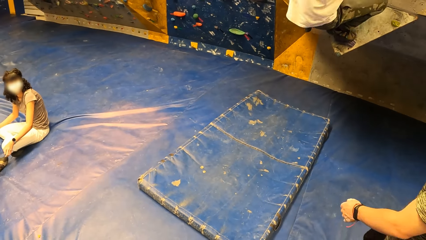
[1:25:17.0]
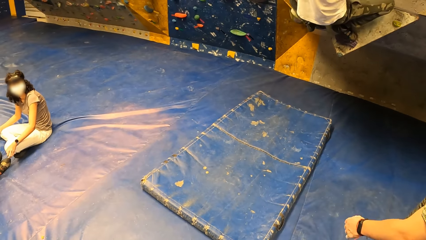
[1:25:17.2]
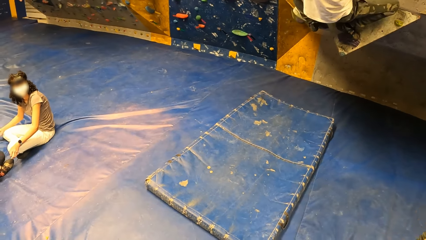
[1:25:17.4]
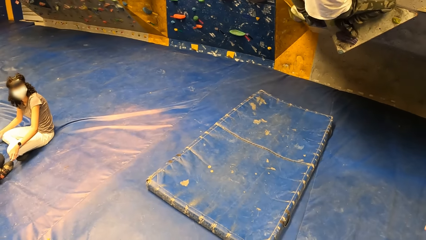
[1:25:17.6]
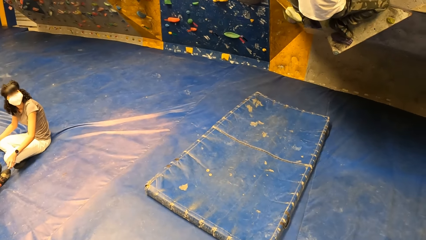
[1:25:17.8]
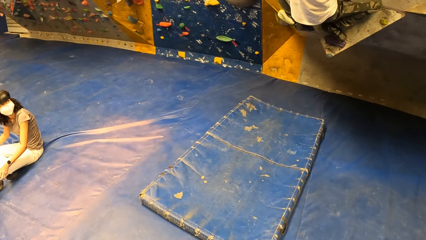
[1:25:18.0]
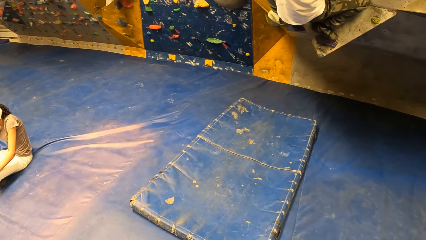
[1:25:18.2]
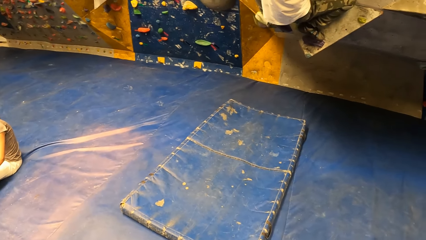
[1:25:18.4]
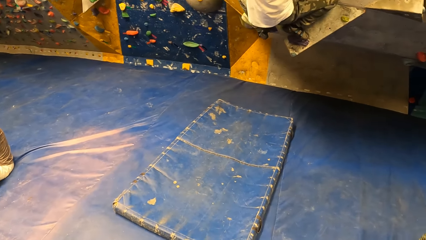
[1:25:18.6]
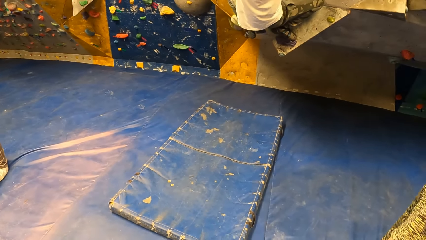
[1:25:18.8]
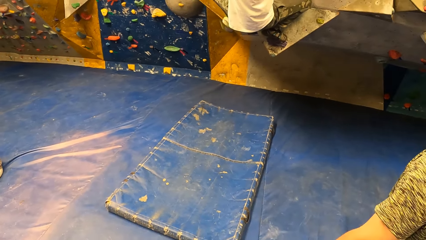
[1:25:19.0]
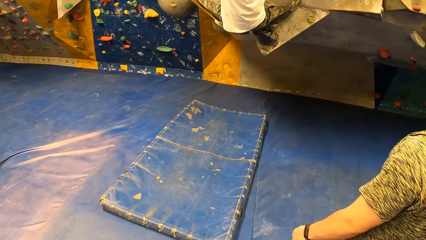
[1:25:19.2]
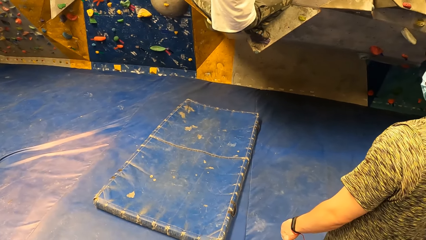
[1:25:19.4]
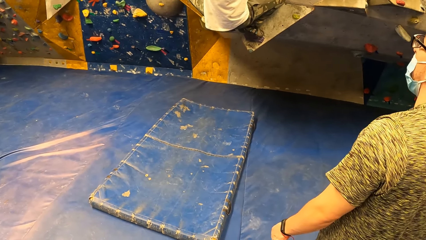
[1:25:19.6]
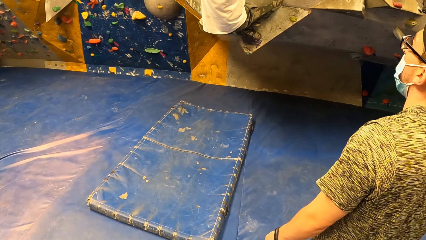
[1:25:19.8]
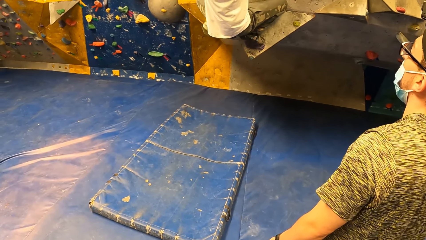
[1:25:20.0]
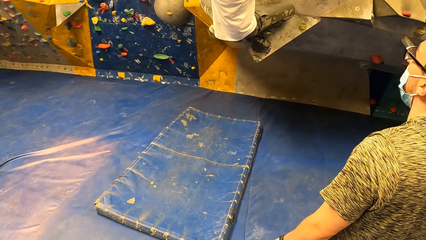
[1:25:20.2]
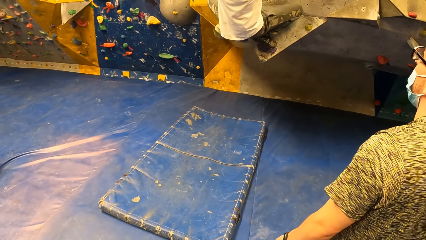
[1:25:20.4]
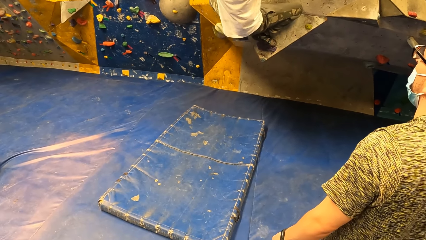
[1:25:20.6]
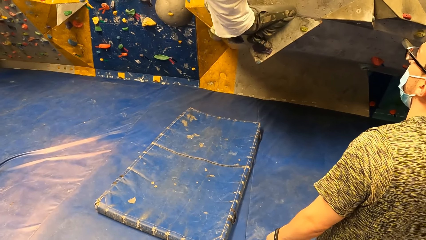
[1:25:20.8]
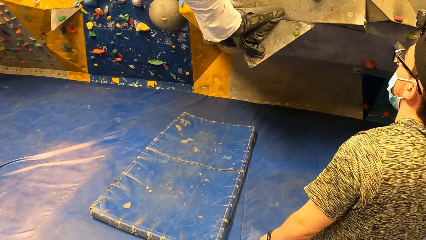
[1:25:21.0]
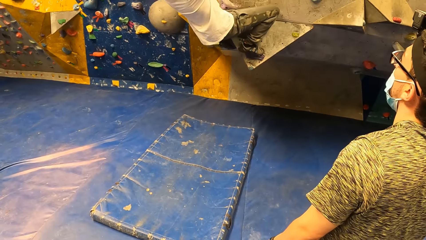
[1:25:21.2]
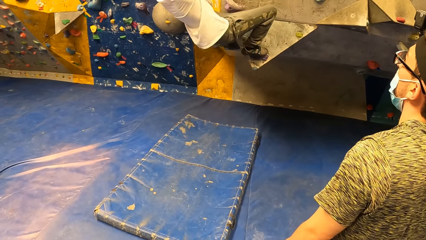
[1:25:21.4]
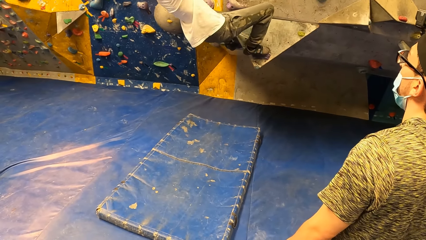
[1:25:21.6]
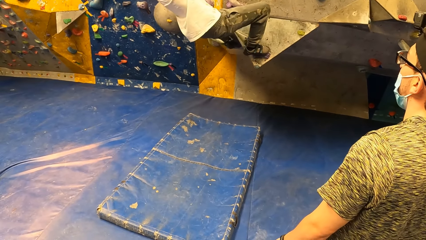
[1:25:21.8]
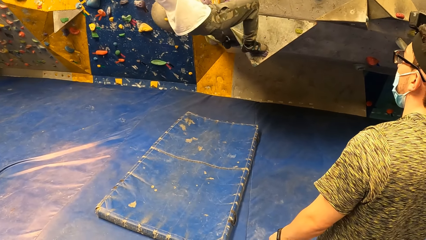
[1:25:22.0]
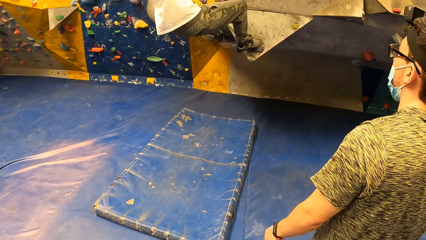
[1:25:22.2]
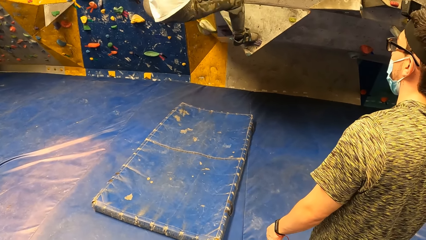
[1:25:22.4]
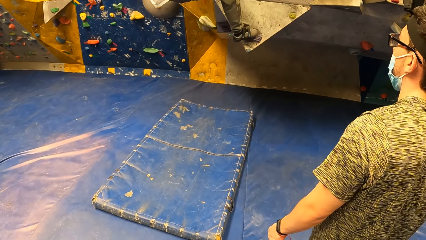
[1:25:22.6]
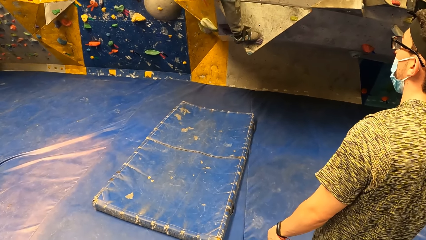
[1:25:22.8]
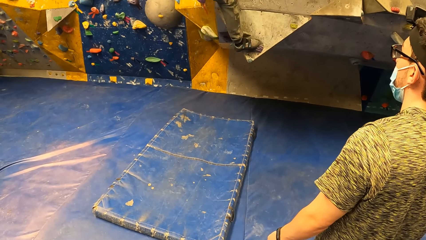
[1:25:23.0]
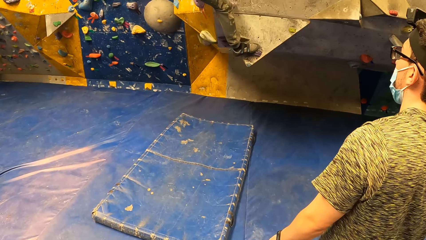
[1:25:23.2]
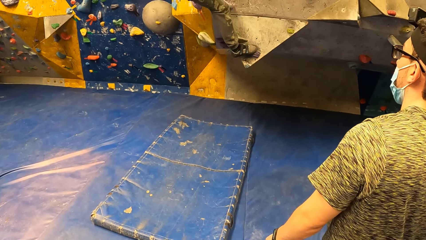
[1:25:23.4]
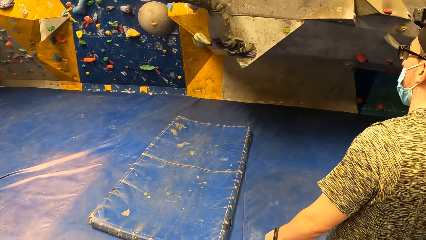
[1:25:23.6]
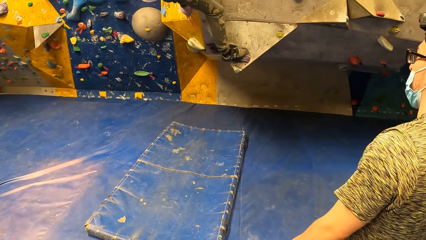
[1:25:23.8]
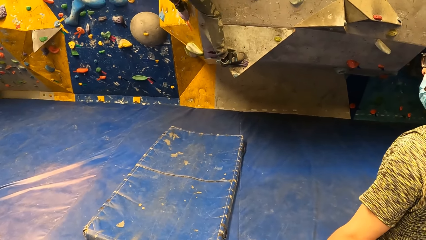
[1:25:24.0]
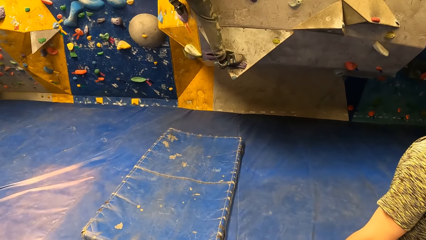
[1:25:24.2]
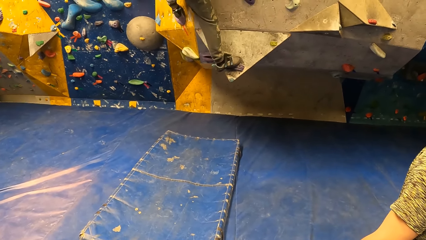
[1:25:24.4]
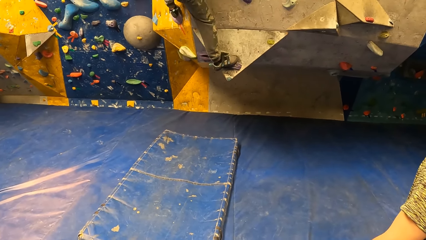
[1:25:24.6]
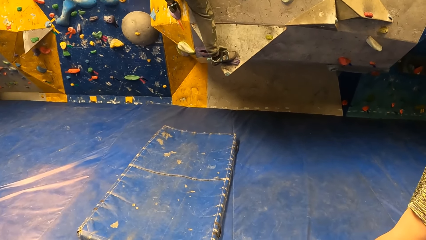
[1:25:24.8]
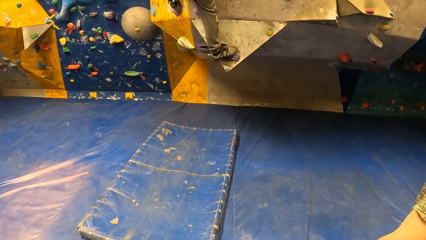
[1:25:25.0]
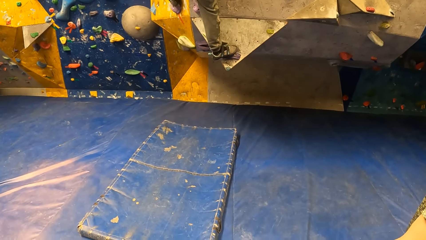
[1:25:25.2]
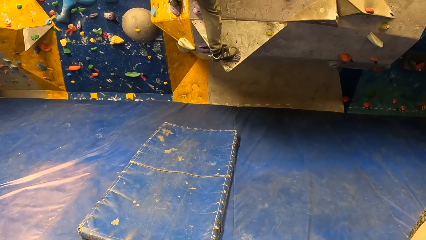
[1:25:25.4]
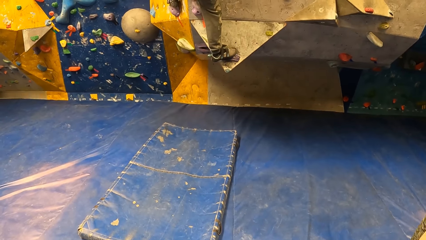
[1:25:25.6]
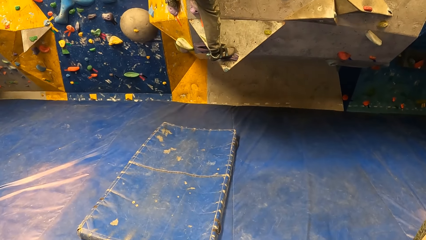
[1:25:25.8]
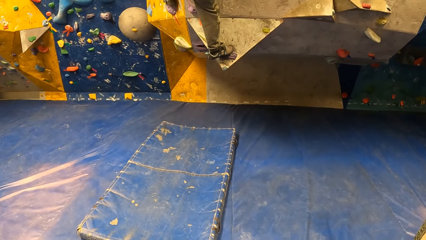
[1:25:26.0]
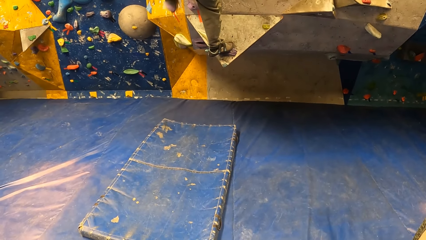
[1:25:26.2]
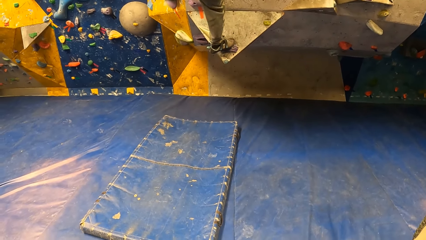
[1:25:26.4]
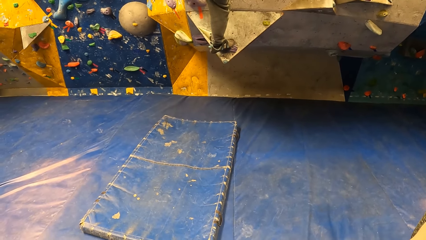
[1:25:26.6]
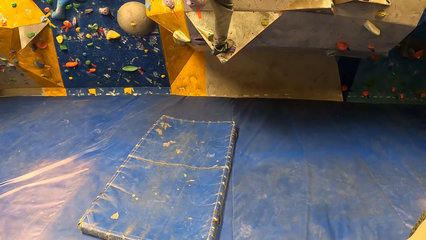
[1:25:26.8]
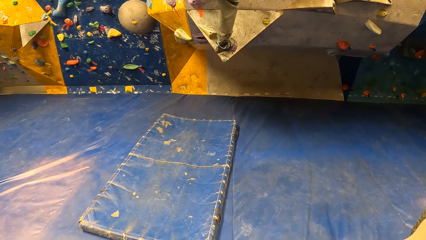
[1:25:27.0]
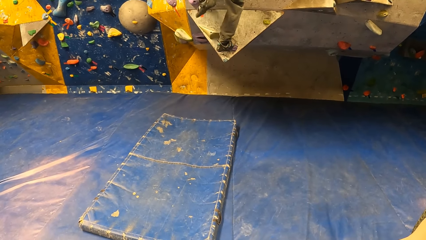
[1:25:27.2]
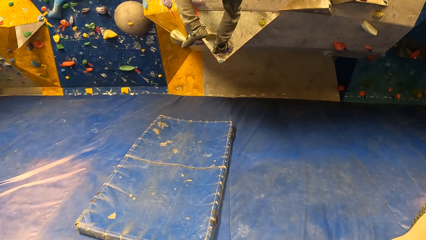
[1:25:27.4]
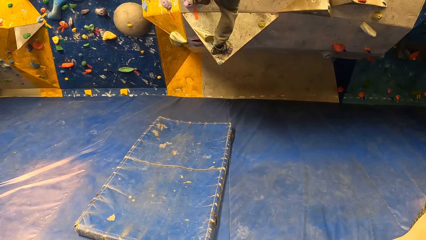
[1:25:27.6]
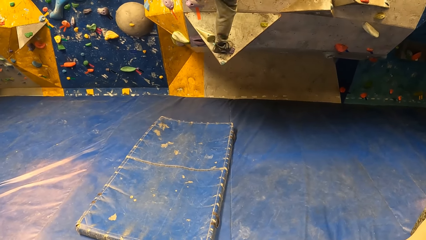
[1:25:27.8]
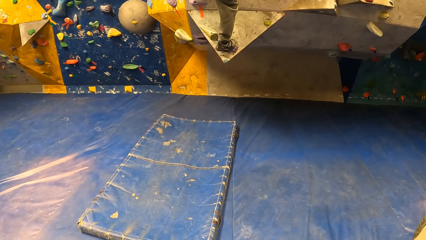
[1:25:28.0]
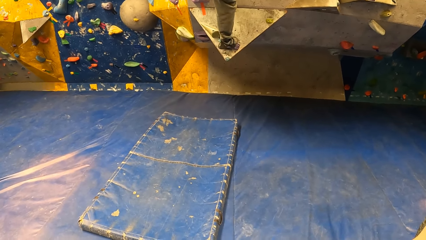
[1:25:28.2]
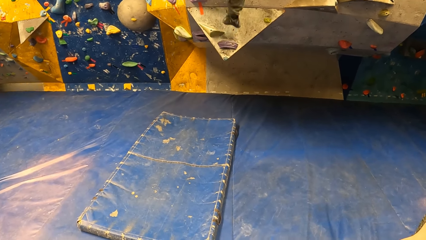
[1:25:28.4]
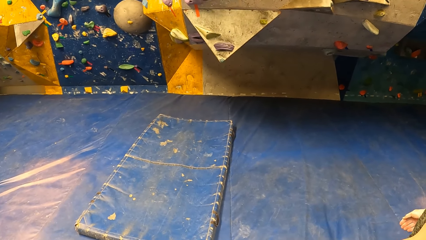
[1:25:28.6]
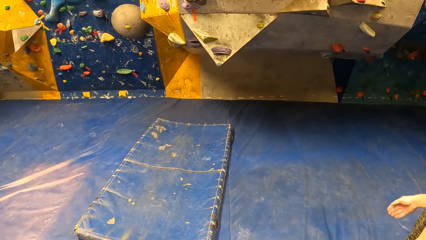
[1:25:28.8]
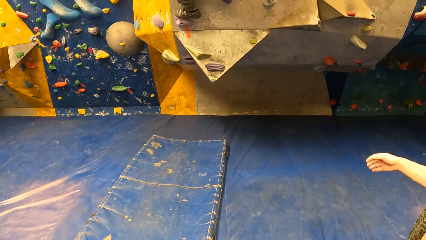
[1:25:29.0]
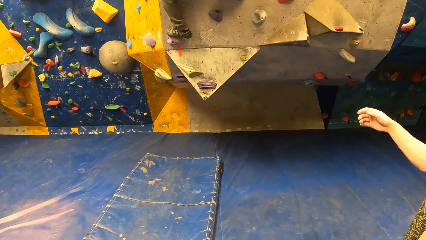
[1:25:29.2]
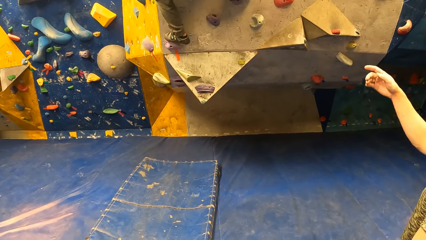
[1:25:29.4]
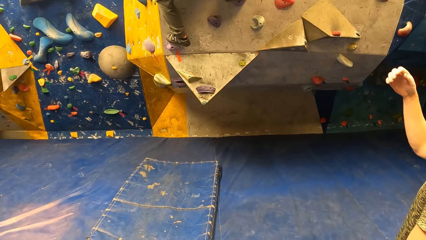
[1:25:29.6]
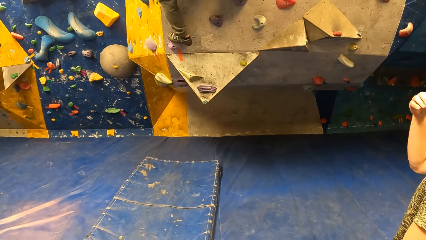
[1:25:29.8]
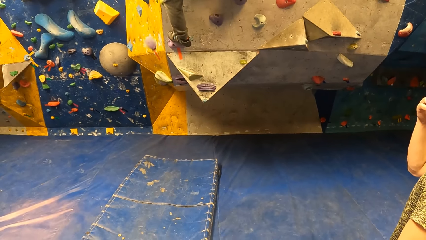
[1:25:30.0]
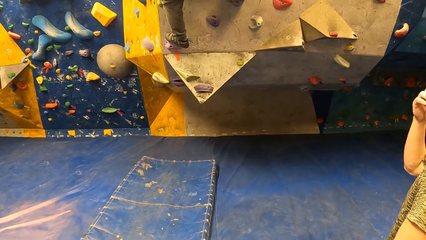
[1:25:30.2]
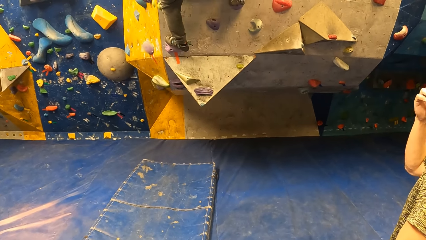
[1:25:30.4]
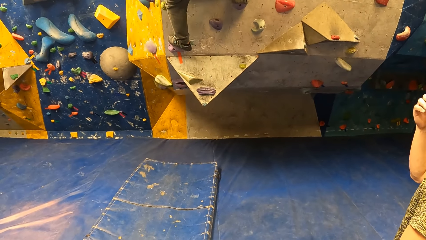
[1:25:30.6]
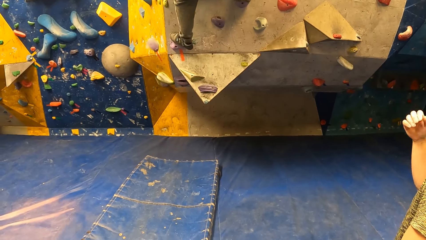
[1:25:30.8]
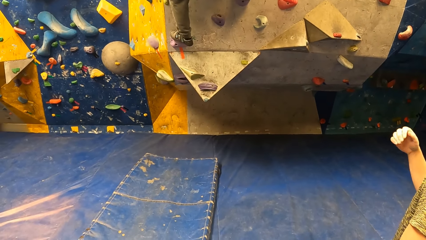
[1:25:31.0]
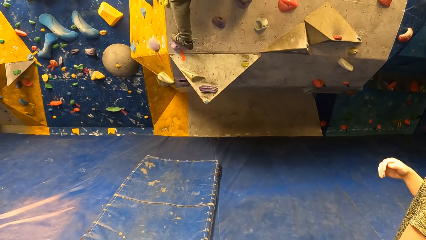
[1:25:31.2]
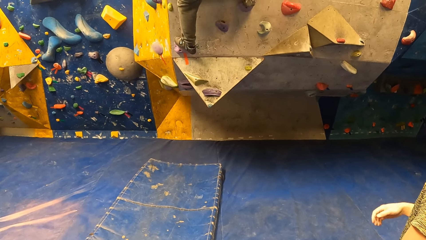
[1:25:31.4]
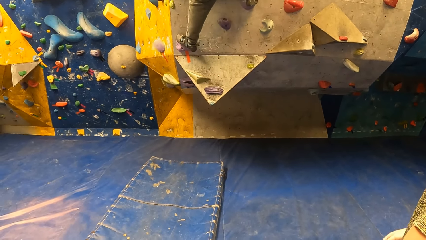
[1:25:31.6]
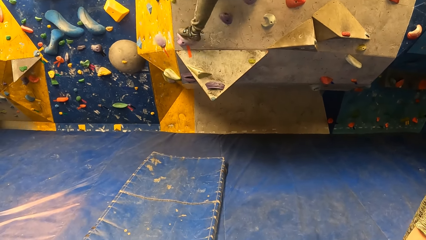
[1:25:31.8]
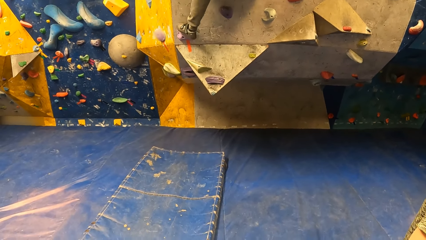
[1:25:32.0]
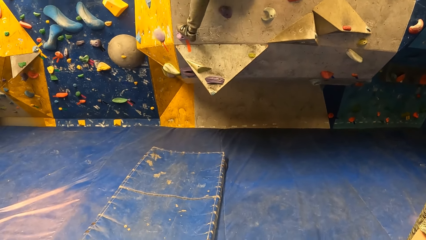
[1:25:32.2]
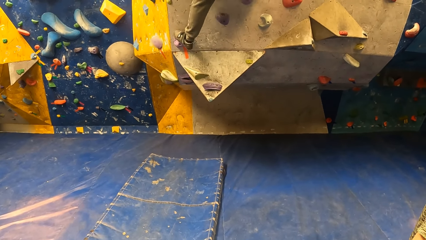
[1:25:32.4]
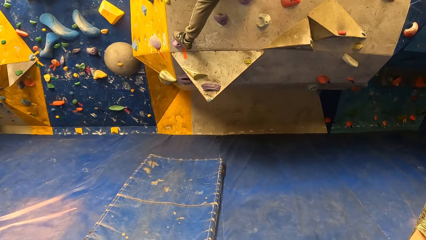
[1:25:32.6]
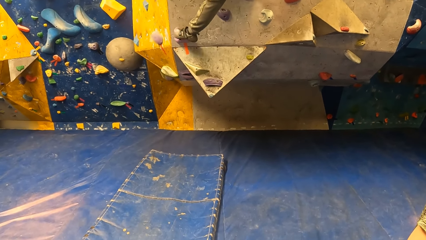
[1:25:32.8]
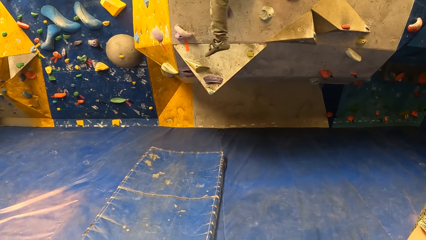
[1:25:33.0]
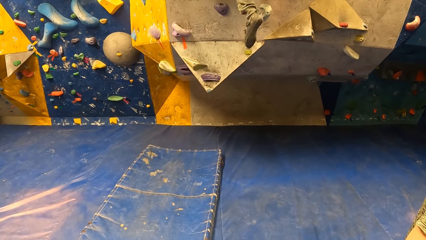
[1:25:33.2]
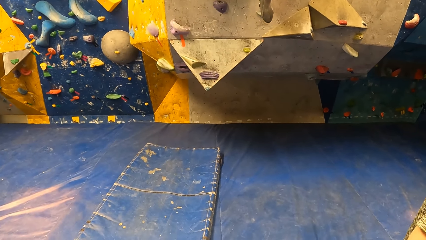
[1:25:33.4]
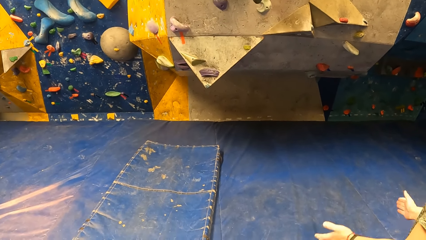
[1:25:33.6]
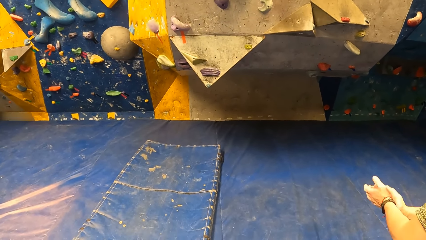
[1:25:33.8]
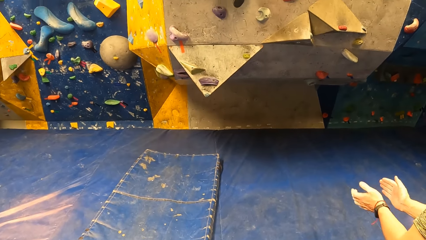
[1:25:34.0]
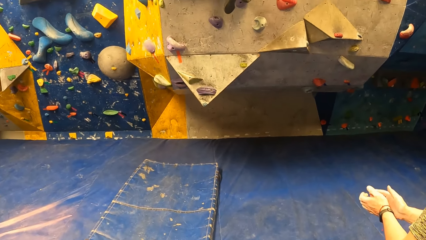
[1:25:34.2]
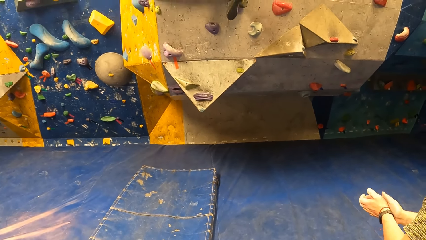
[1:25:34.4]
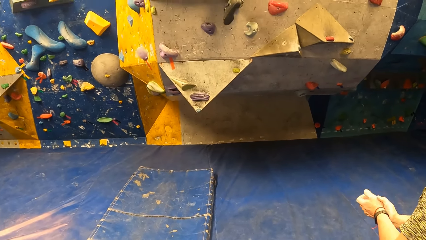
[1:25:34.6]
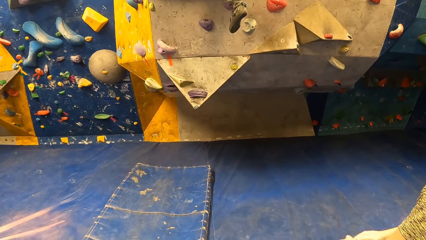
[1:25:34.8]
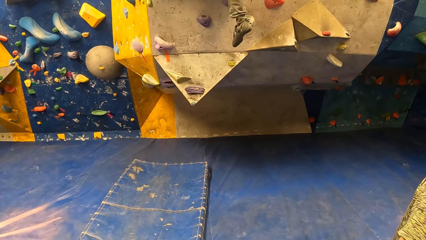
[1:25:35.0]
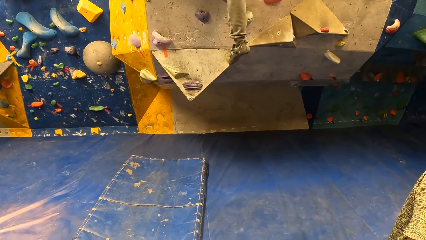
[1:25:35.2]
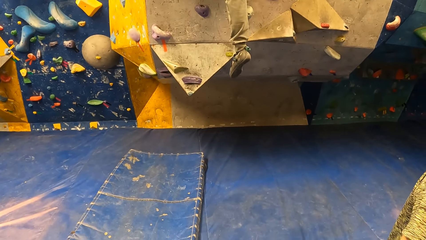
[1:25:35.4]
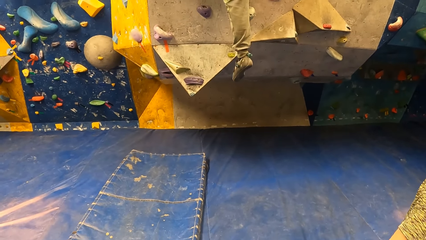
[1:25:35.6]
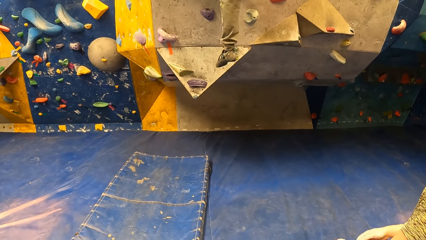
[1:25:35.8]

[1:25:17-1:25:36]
A man climbs the wall.
